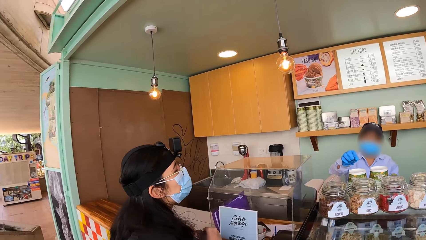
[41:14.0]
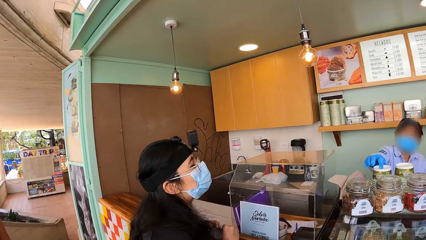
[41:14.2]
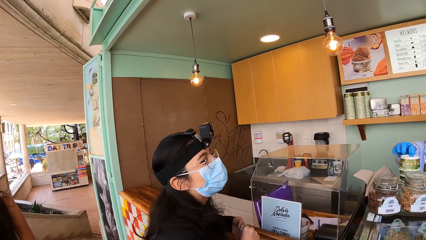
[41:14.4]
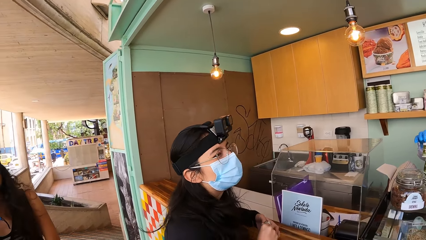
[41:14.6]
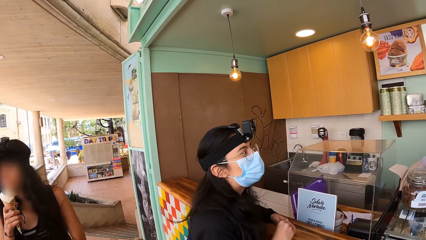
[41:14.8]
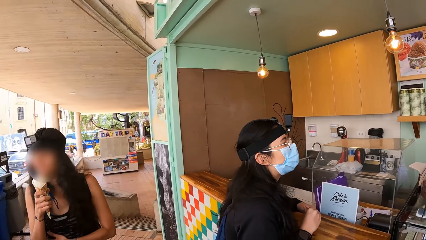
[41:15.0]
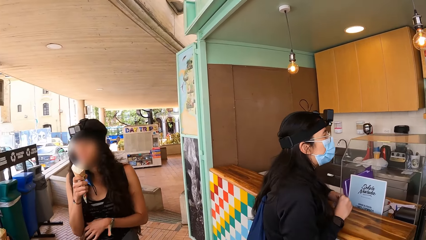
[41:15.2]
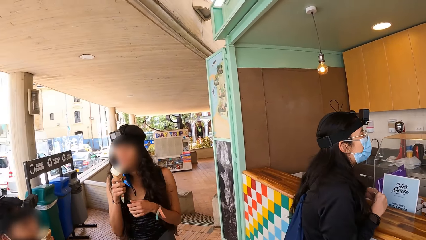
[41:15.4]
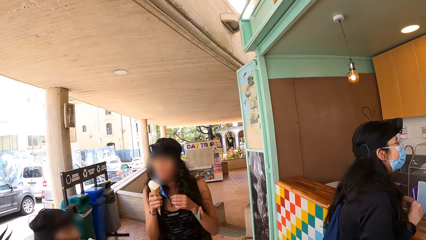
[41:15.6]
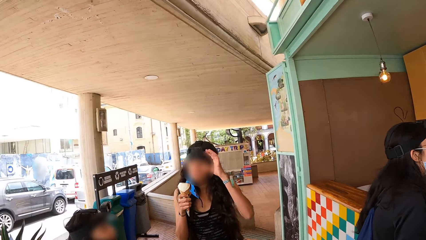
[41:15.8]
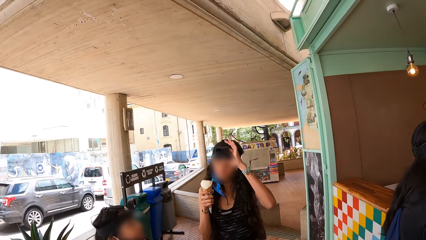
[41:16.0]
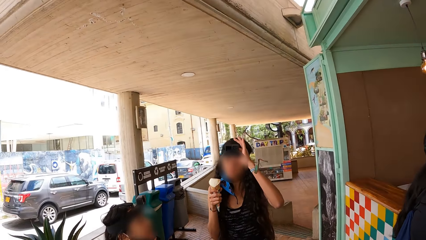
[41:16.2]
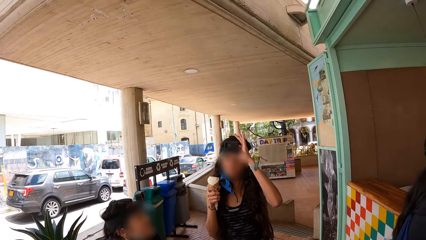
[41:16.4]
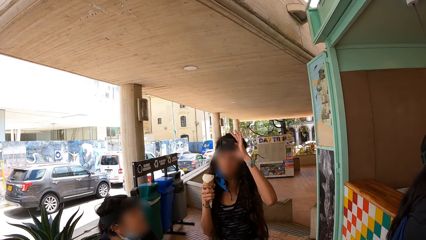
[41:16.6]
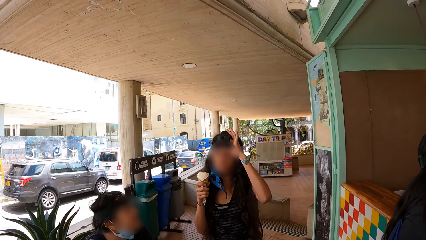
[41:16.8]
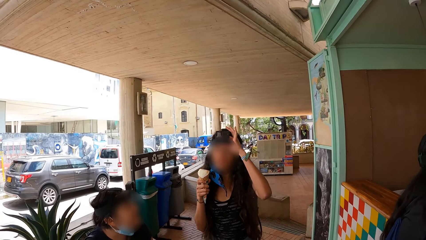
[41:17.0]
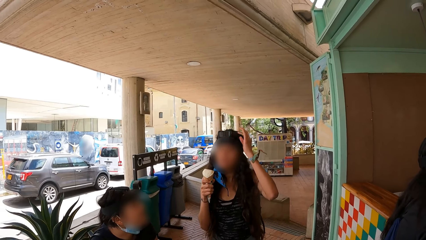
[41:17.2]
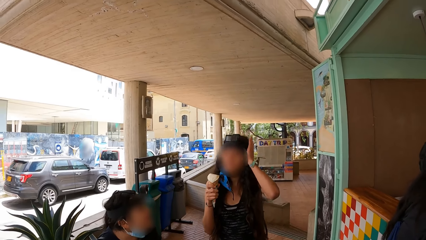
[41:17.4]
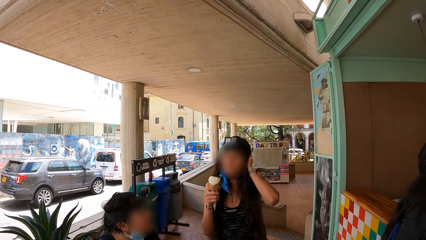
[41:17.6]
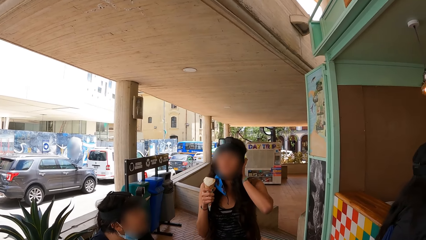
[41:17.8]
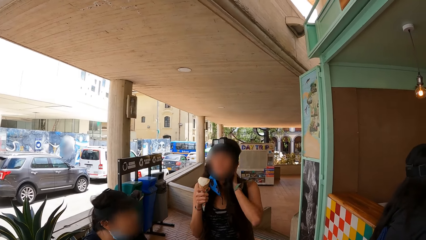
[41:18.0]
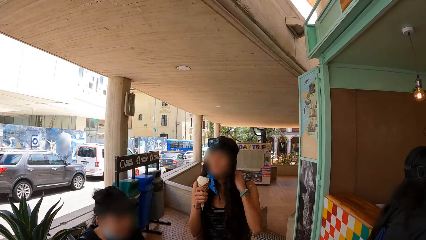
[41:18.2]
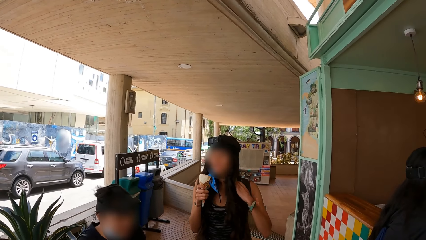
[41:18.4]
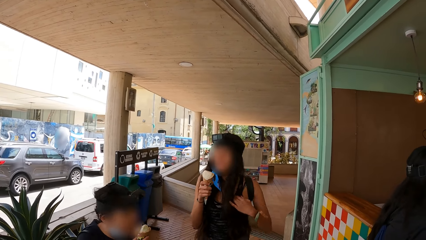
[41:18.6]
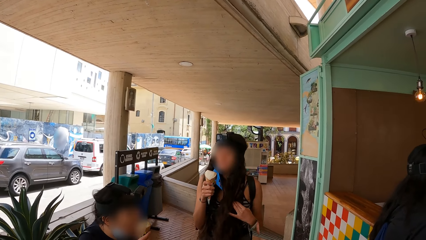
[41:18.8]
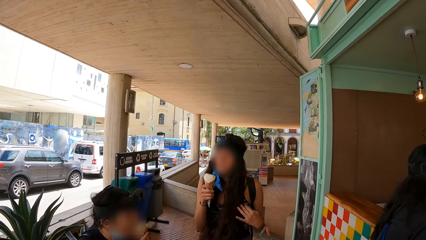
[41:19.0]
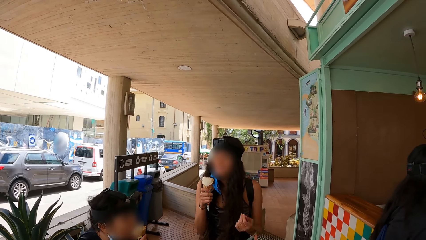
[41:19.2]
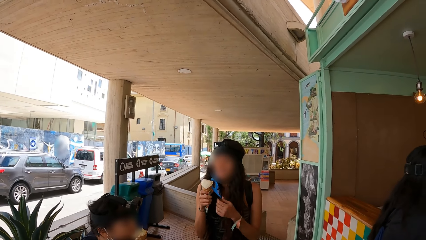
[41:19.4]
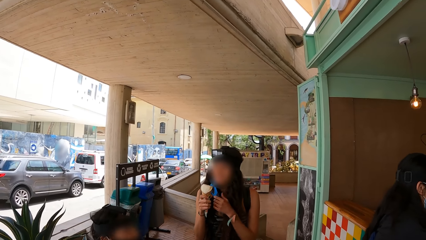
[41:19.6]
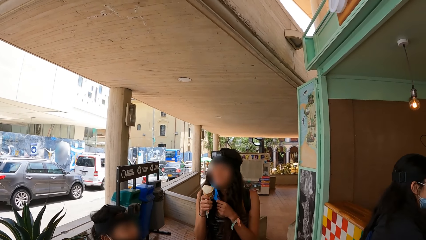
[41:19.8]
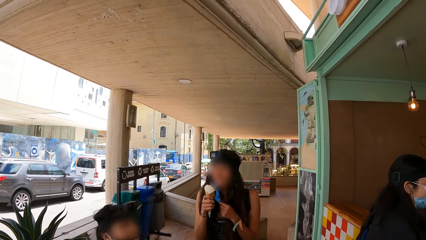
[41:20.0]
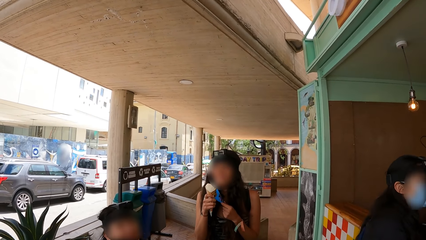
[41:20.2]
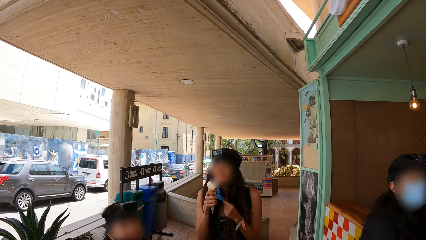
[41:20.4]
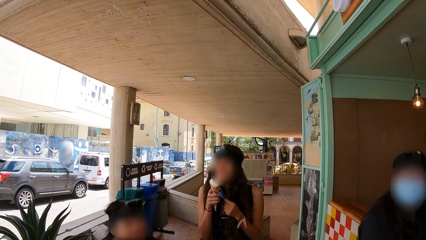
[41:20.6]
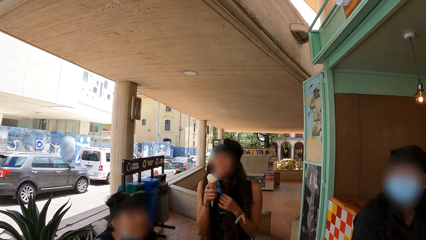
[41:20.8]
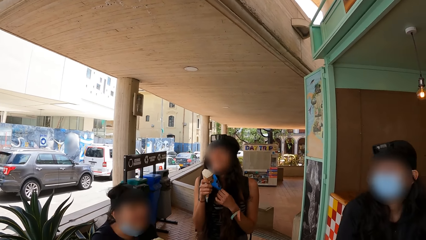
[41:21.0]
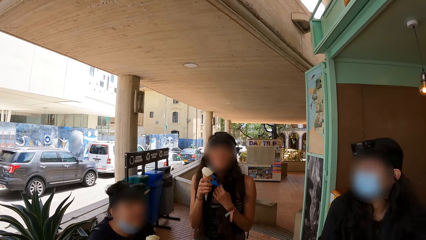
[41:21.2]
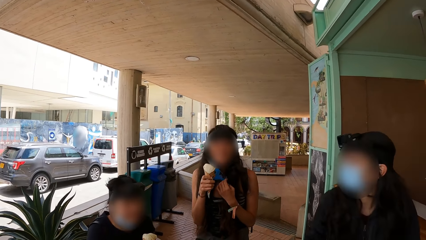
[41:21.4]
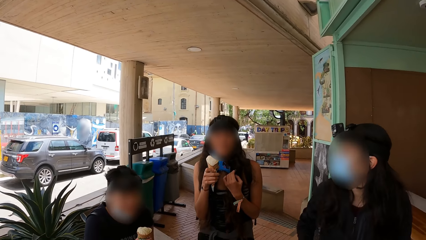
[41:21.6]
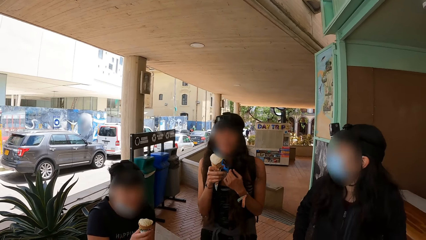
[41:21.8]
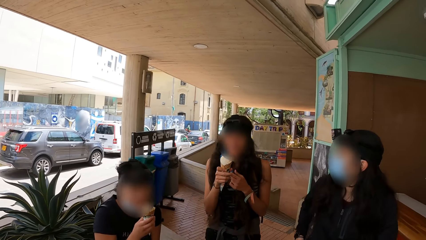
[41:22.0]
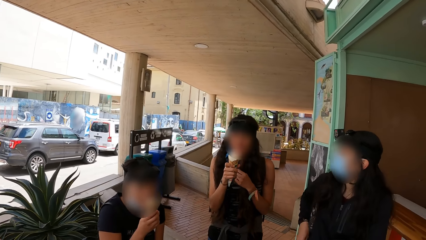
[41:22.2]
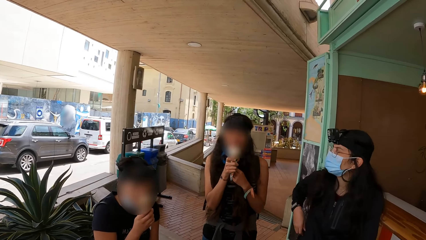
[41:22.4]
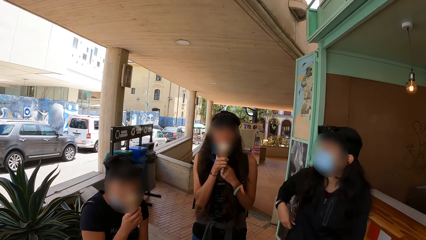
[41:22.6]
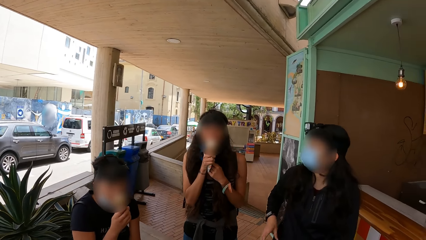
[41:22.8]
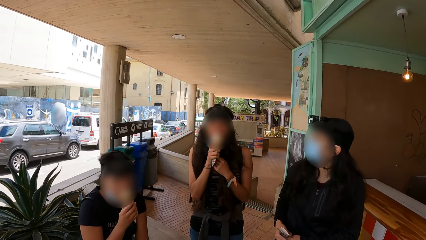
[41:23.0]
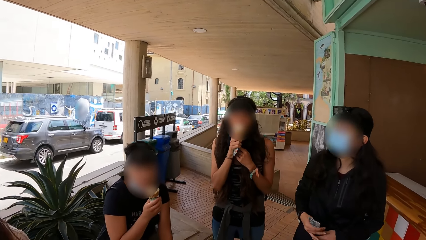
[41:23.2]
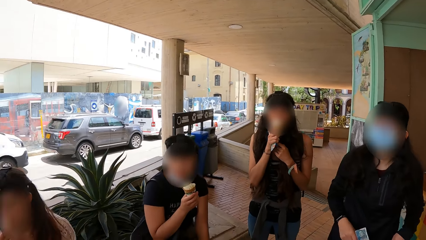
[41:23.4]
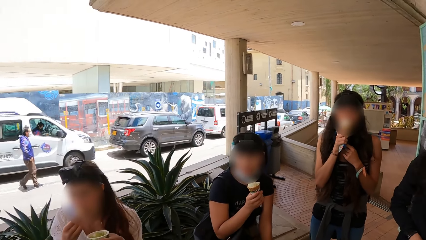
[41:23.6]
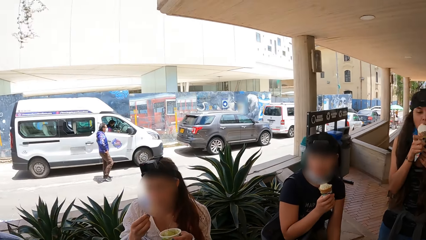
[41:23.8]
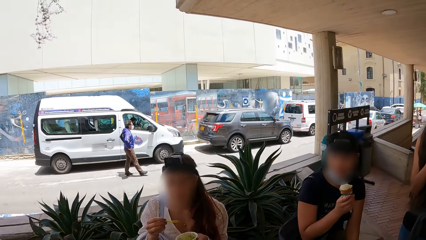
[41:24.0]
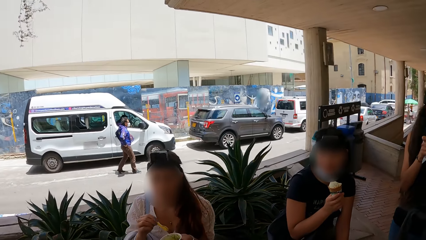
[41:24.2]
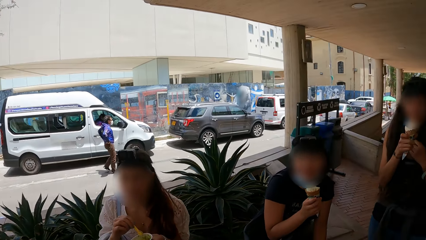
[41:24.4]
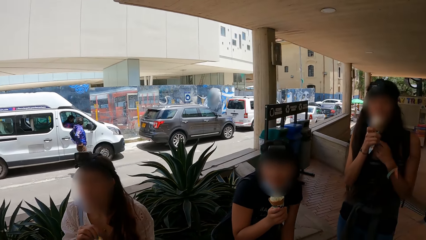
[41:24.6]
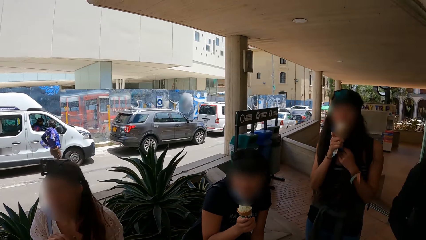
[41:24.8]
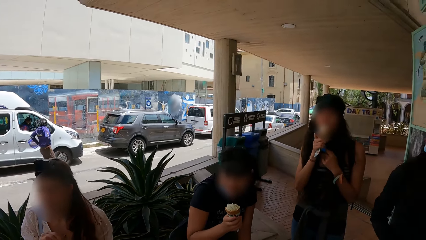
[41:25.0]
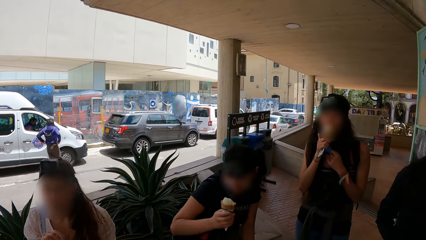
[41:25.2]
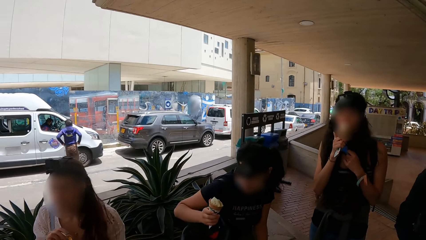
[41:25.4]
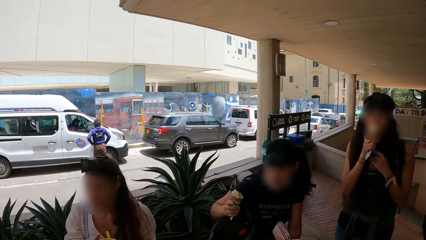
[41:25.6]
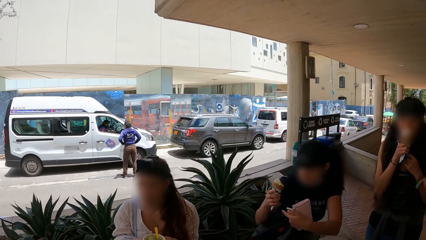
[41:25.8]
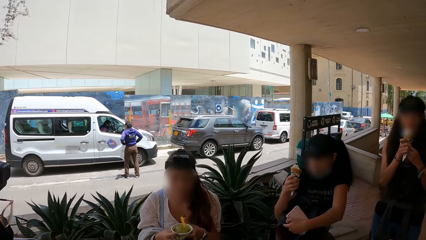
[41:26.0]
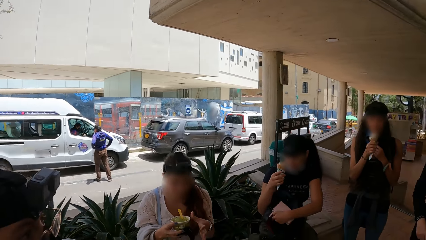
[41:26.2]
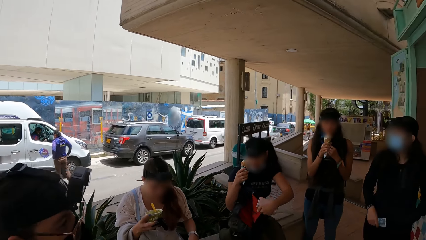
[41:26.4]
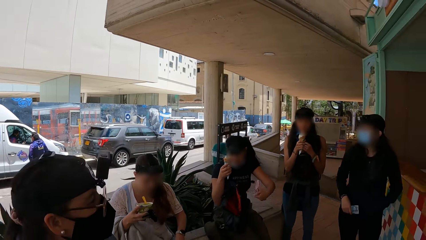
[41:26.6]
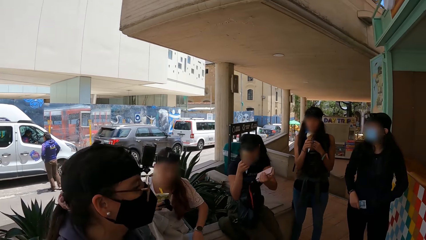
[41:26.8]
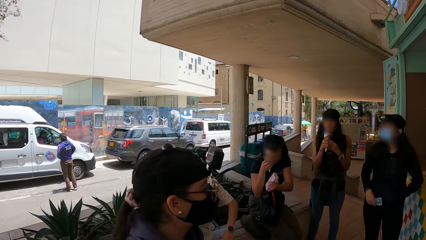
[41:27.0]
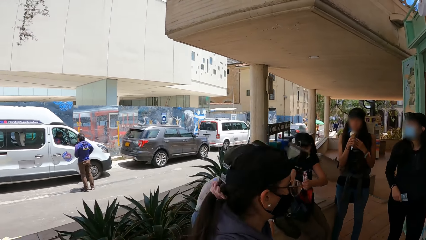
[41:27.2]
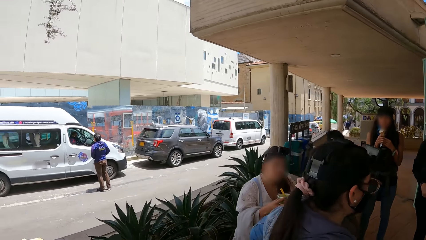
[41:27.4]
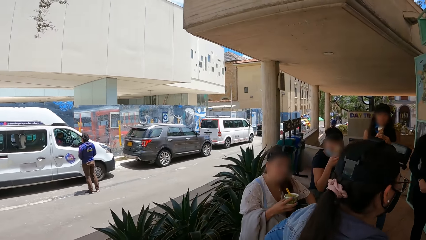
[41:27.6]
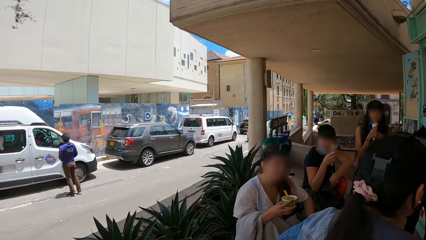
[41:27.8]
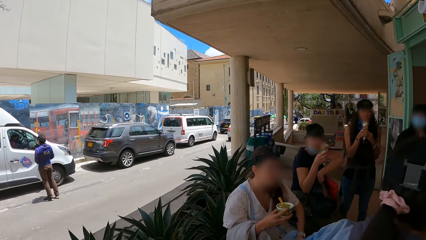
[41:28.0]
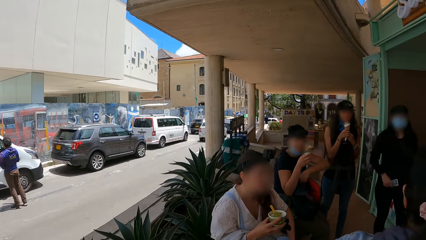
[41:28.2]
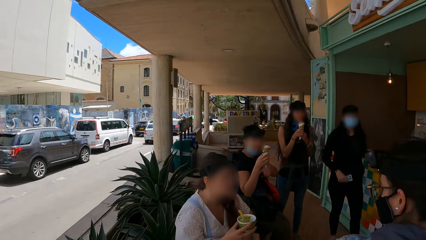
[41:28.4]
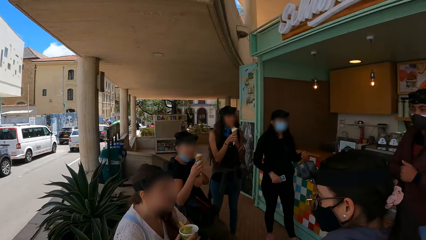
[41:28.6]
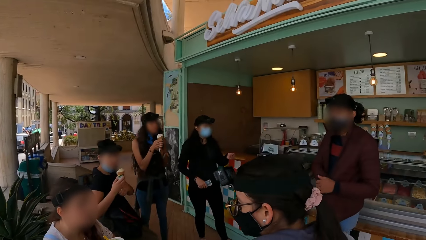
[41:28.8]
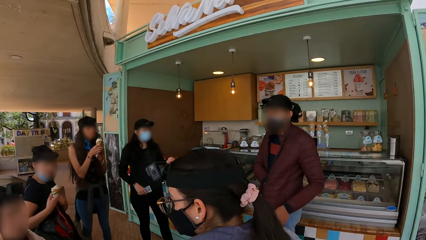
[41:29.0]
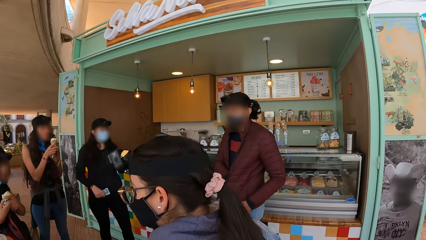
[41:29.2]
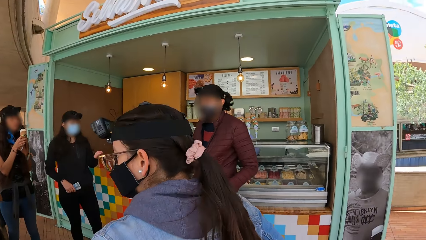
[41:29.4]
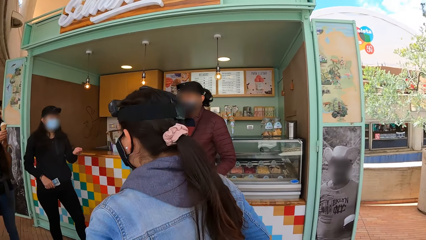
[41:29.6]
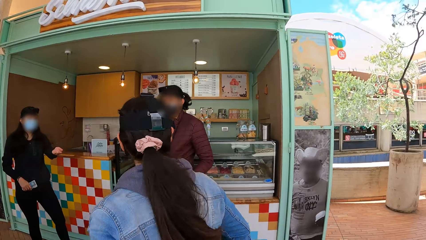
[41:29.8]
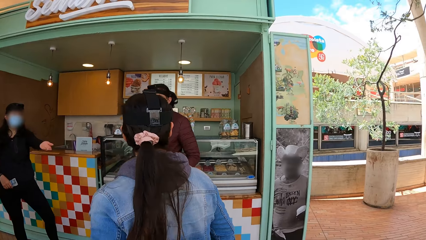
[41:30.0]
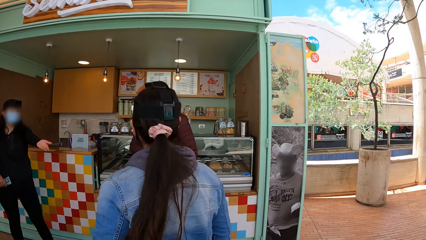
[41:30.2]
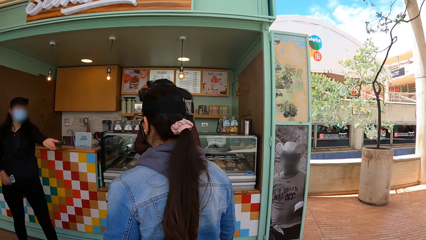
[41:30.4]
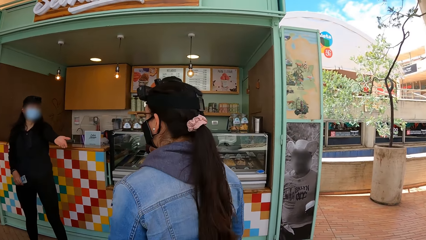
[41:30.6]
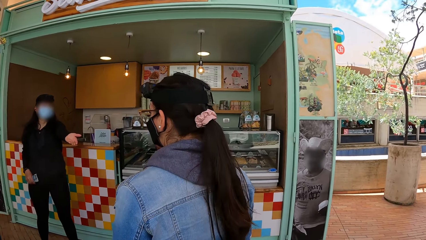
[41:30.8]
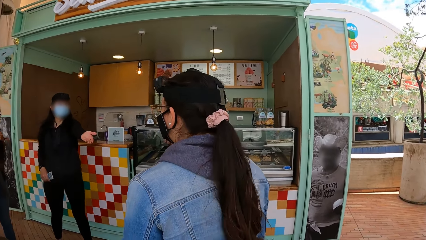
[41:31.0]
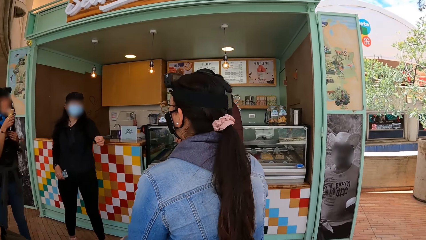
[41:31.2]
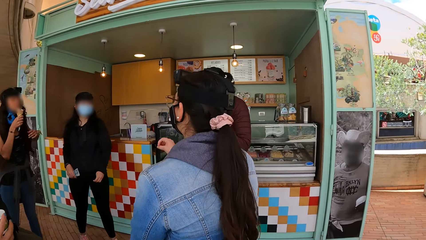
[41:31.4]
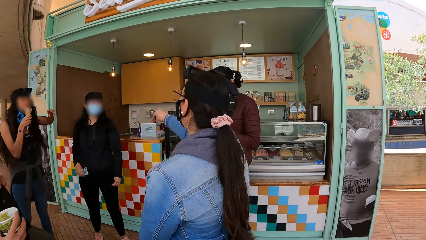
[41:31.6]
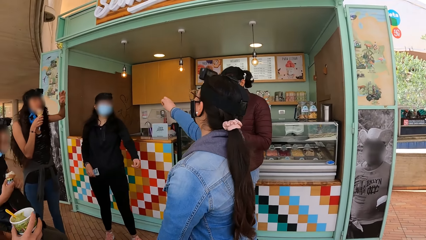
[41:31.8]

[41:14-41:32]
The man picks up a cup with his right hand. A woman adjusts a camera on her head with her left hand. The camera wearer looks at the people. Another woman passes money from her right hand to her left hand. A third woman licks the cone of ice cream in her right hand. The first woman adjusts her facemask with her left hand. The first woman interacts with the third woman and the second woman. The third woman licks the cone of ice cream in her right hand. The first woman licks the cone of ice cream in her right hand. A fourth woman licks ice cream from the scoop in her right hand. The second woman passes money from her left hand to her right hand. The fourth woman drops the scoop in her right hand in the cup of ice cream in her left hand. The third woman opens a bag on the pavement with her right hand. The camera wearer walks on the pavement. The third woman drops the purse in her left hand inside the bag. She interacts with the group of people. The camera wearer looks at people.
